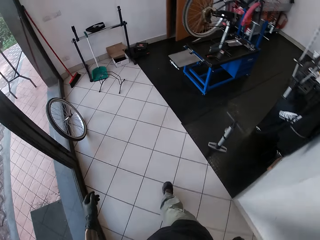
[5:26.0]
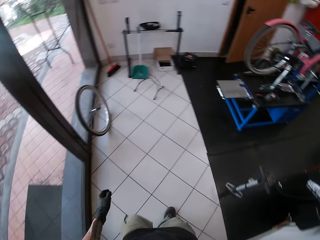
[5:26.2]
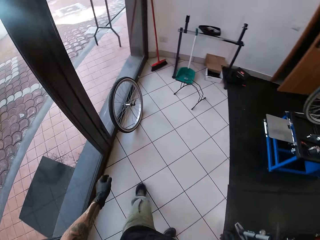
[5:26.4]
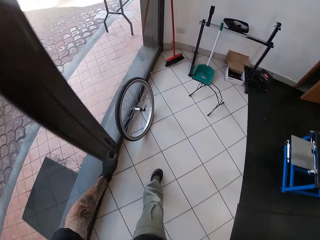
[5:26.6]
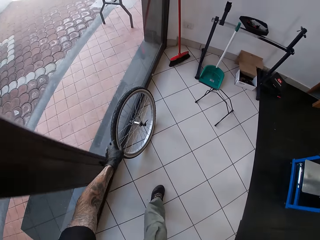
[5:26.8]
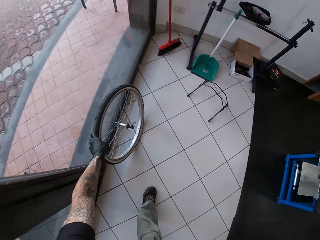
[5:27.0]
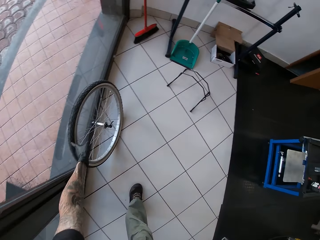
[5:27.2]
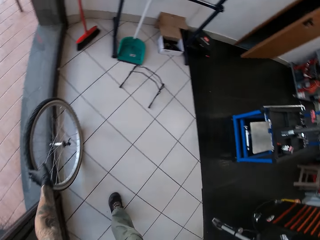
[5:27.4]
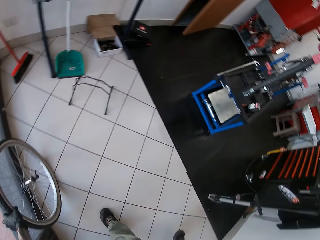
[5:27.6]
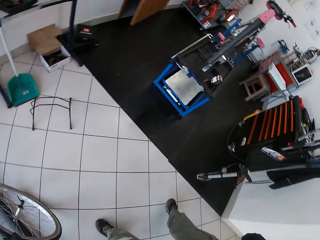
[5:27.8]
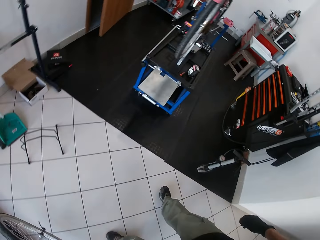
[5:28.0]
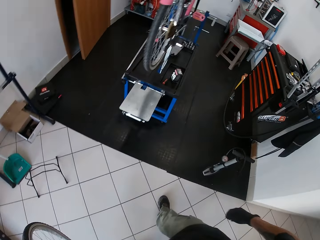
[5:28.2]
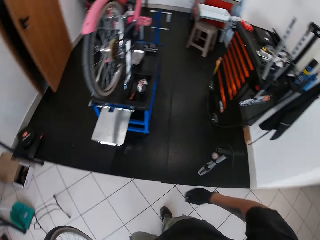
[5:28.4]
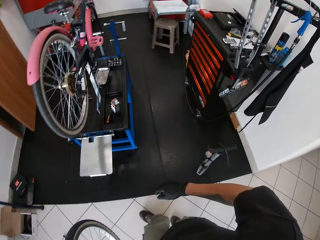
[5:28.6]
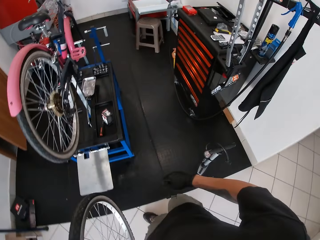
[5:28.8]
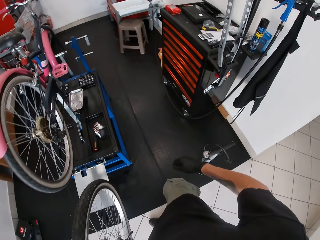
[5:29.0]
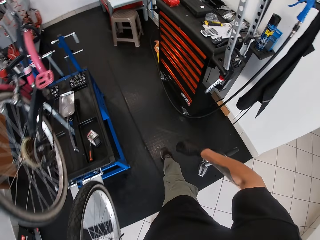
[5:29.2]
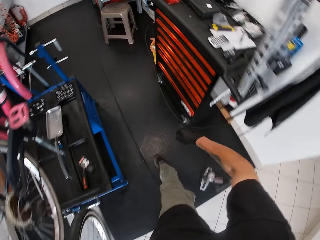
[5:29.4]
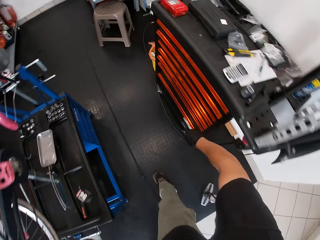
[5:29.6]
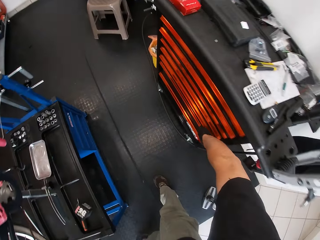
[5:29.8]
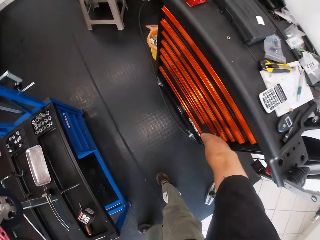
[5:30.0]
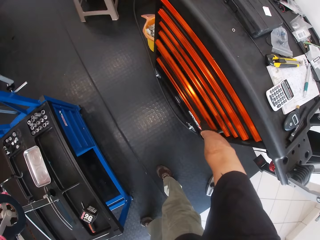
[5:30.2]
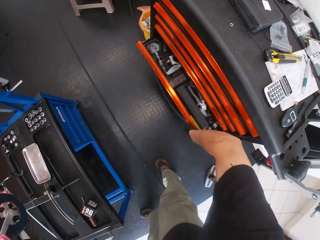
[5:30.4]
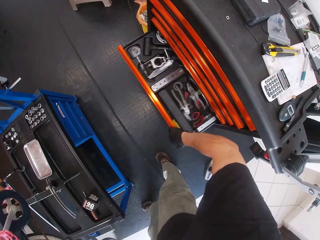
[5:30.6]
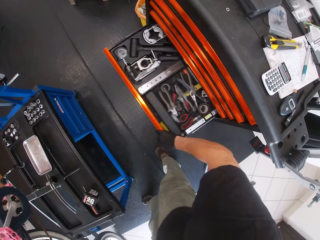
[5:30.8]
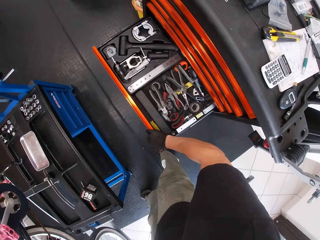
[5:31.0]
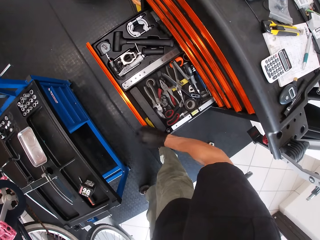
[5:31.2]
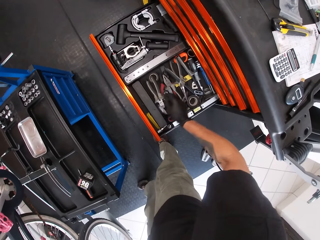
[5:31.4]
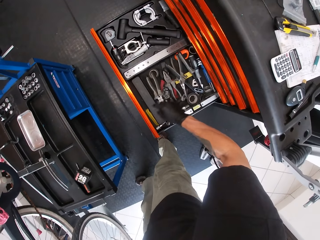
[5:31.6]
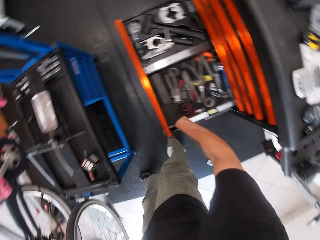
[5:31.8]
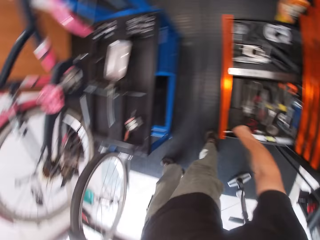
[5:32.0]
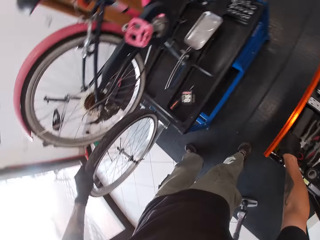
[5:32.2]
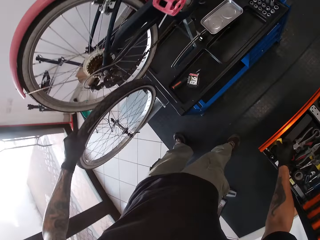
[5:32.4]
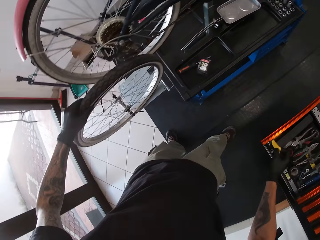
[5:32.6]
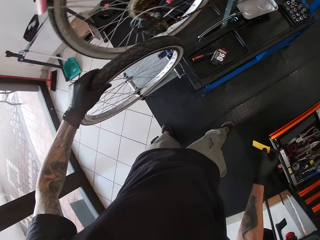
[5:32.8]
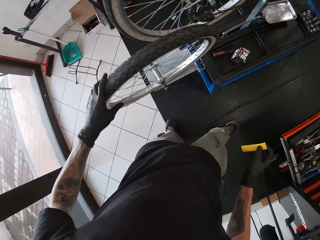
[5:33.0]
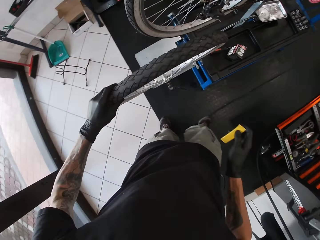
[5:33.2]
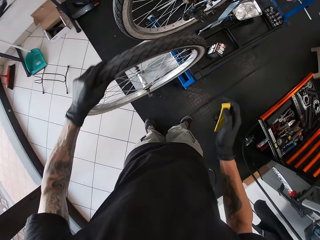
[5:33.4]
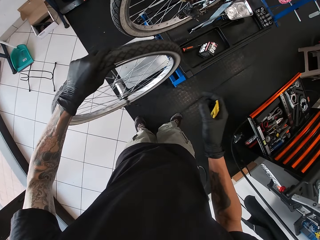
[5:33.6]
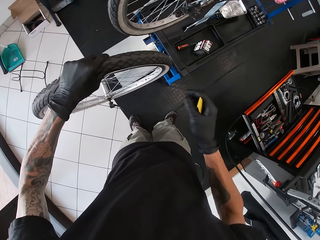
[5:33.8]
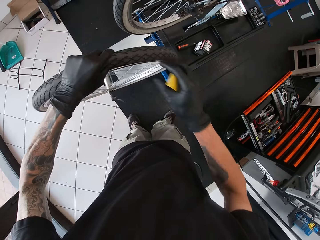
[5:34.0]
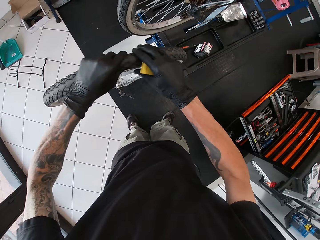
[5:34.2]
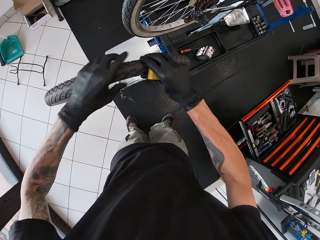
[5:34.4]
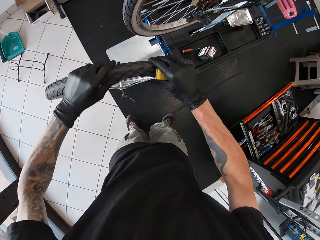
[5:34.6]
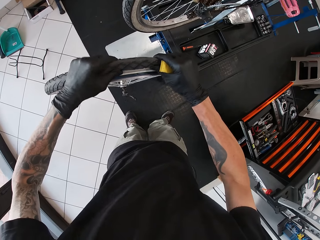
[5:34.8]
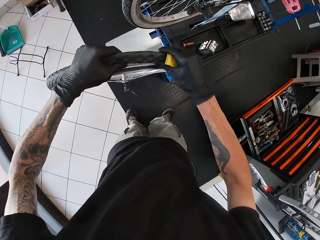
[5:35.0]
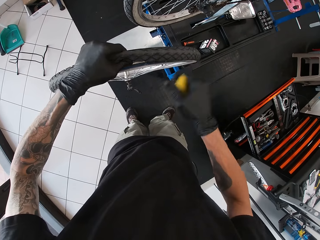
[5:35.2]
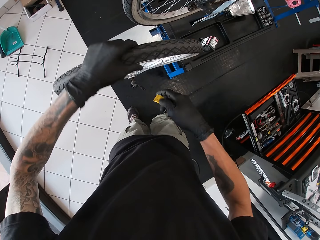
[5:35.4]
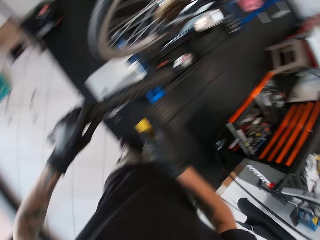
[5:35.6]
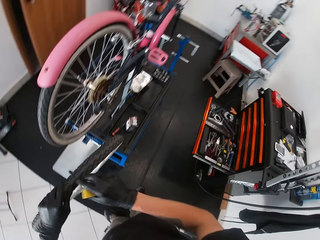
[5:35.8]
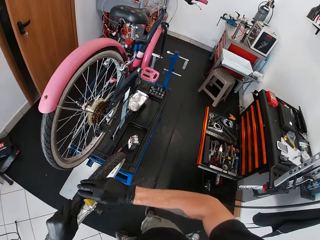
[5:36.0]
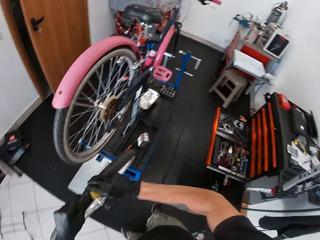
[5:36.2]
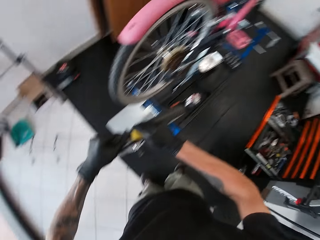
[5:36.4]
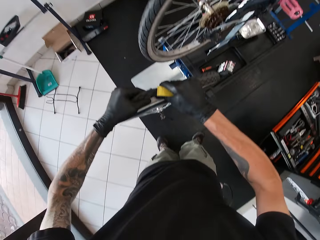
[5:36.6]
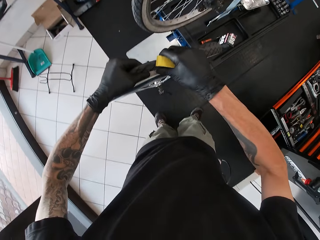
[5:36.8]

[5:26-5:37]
The camera wearer picks up a bicycle tyre from the floor with his left hand. He opens a tool drawer with his right hand. He picks up a bicycle tyre lever from the drawer with his right hand. He holds the bicycle tyre with his right hand.

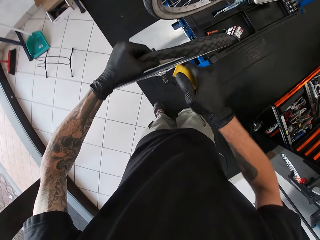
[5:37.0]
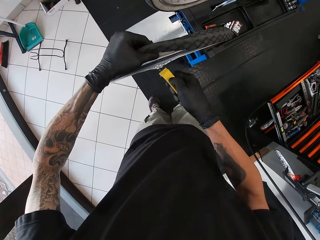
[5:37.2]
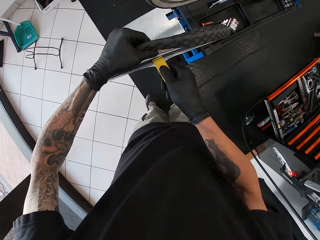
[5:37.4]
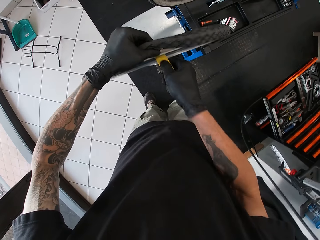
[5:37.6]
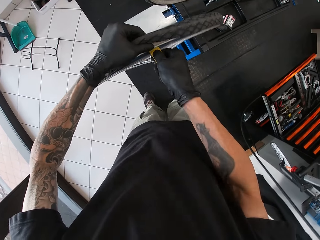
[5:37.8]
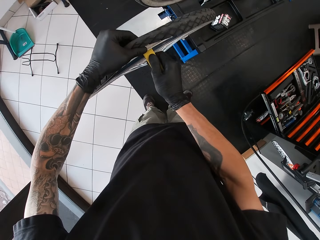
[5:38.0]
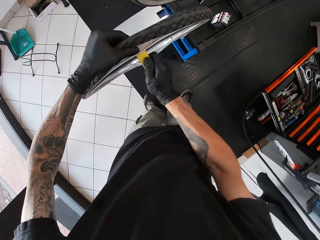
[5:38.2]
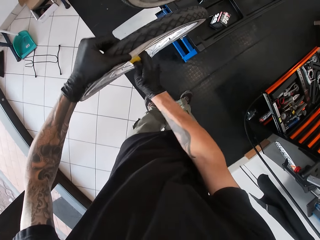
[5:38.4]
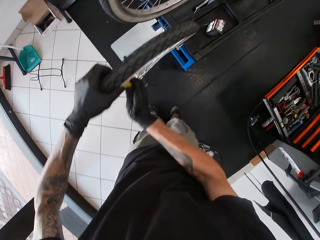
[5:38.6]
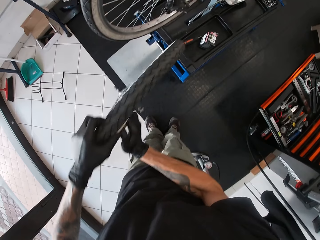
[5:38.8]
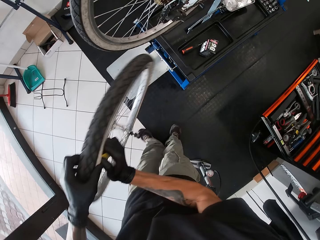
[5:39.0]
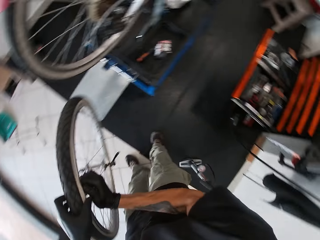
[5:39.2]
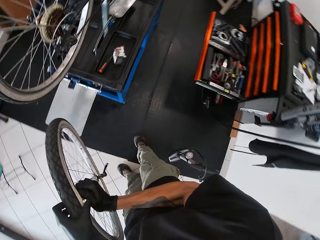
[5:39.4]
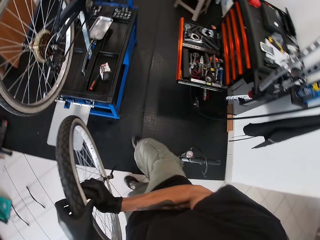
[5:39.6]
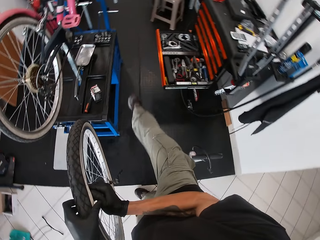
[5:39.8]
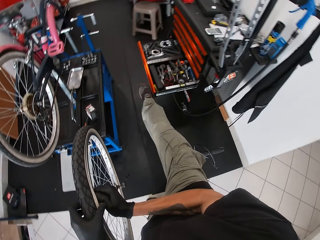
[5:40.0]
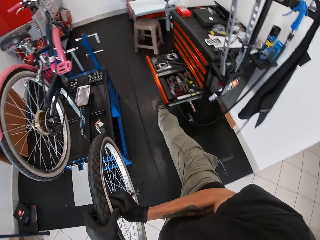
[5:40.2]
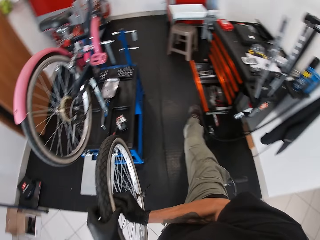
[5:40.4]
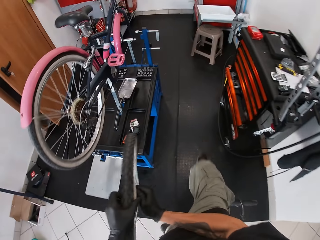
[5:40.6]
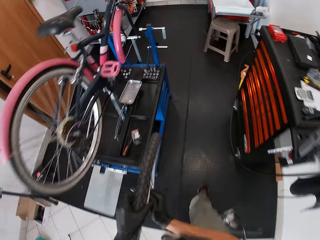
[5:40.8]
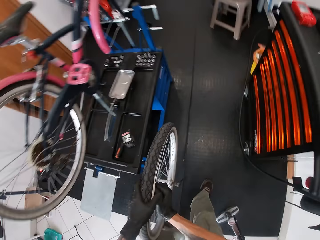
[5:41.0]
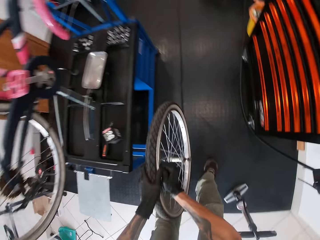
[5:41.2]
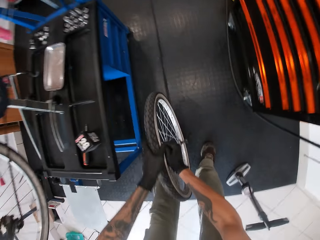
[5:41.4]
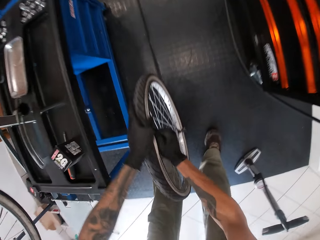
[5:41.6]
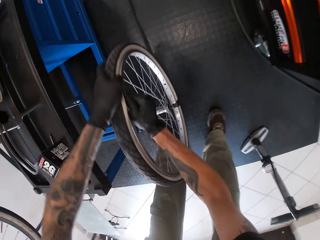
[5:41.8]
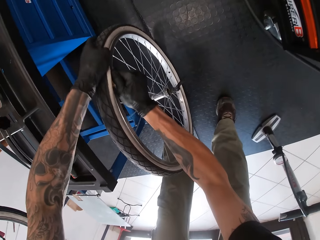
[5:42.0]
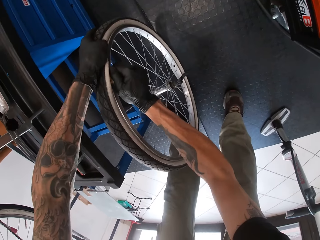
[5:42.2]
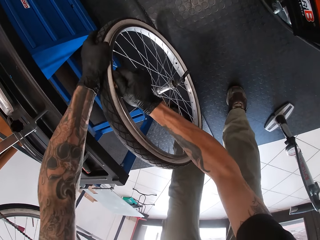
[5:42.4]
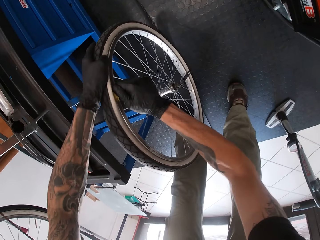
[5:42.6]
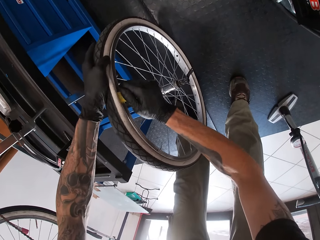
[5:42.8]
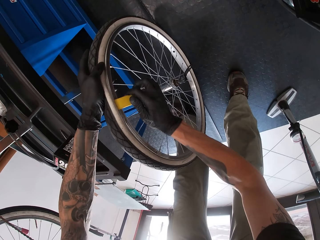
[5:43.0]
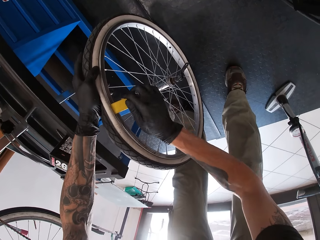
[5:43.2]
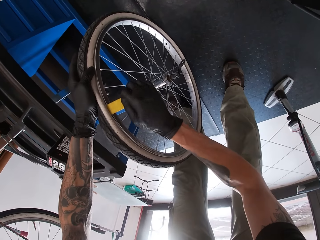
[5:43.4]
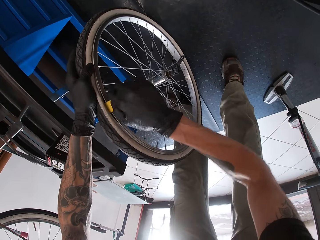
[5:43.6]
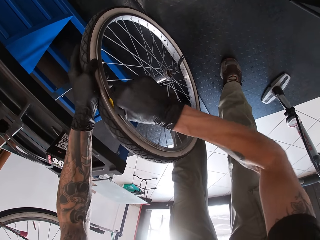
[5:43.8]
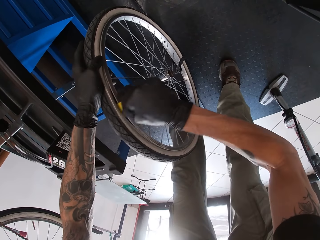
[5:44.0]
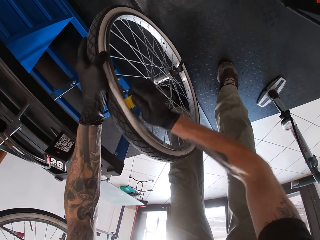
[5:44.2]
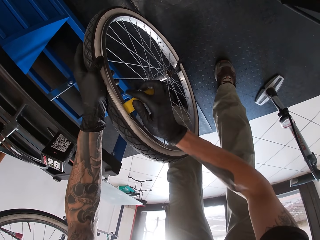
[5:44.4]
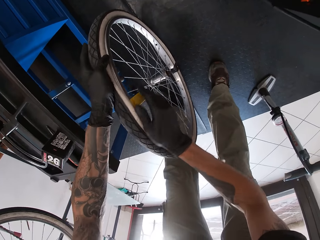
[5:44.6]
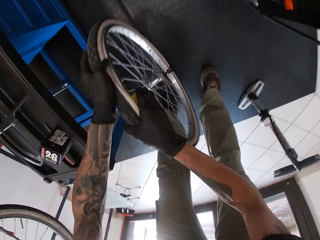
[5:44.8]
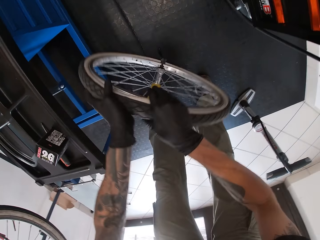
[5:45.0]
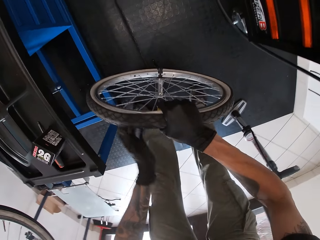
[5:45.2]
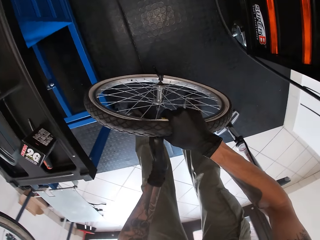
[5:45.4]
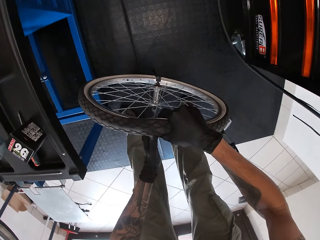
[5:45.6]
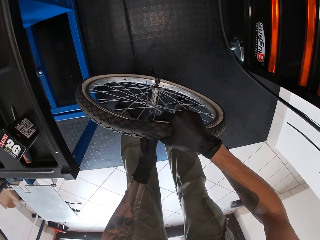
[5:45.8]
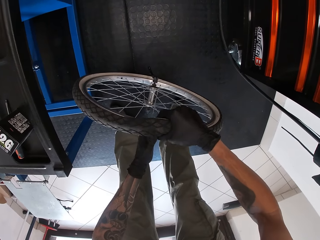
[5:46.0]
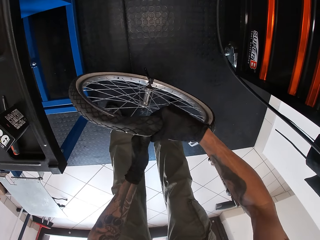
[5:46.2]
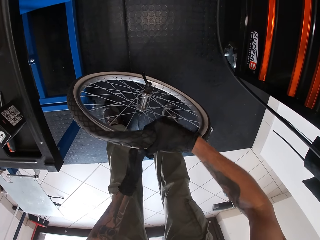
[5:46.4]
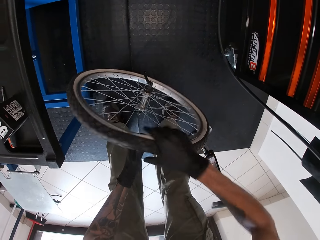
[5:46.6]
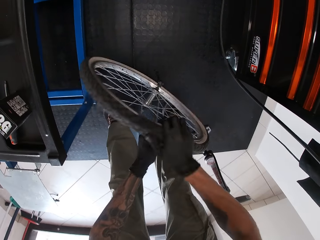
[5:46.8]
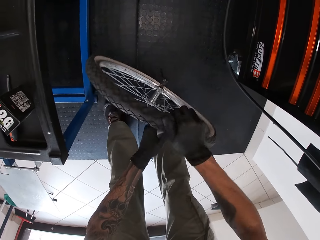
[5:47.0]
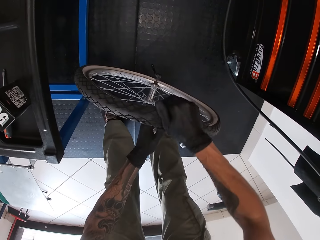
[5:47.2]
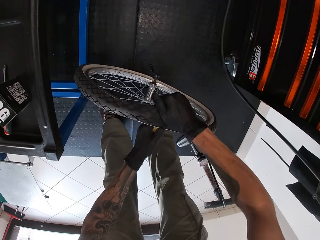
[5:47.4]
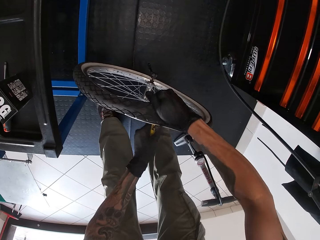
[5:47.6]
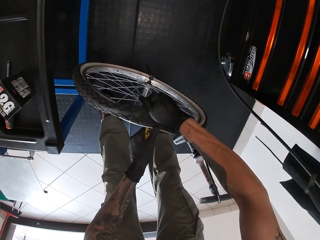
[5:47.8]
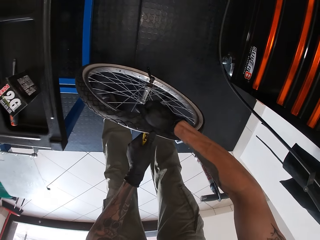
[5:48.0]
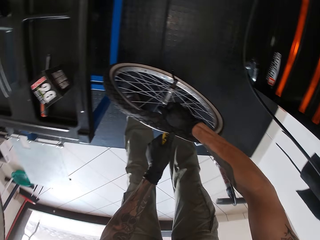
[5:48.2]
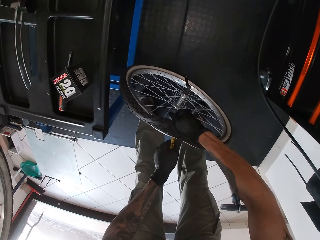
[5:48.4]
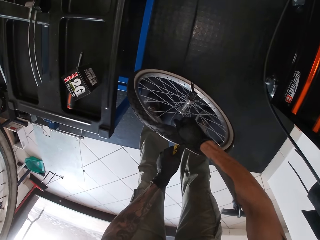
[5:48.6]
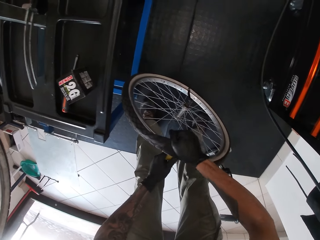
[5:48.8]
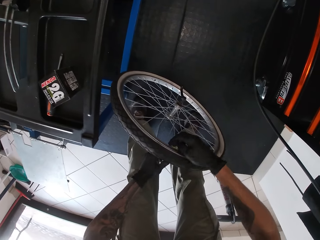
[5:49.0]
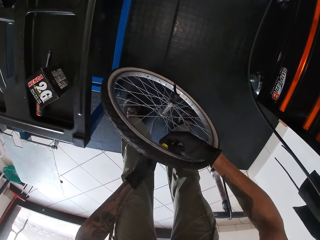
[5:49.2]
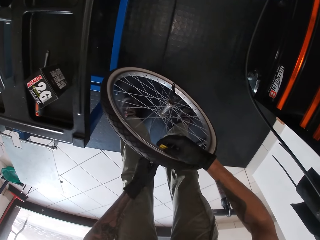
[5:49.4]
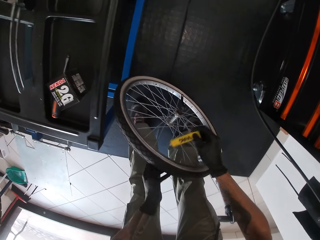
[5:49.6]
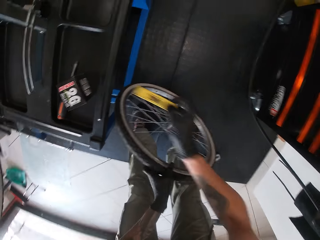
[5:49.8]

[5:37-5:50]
The camera wearer opens the bicycle tyre with the bicycle tyre lever in his right hand. He removes the tube. He closes the drawer with his right leg. He drops the bicycle tyre on the floor with both hands. He opens the bicycle tyre with the bicycle tyre lever in his right hand. He opens the bicycle tyre with the bicycle tyre lever in his left hand. He tries to remove the rim. He passes the bicycle tyre lever from his left hand to his right hand.
